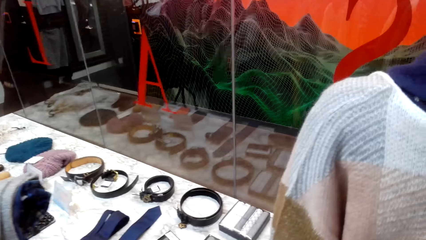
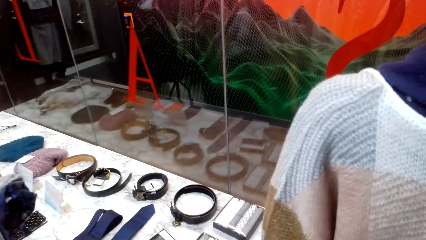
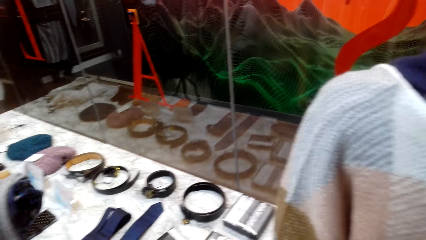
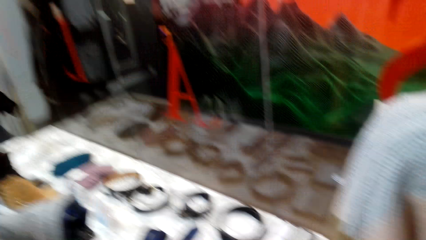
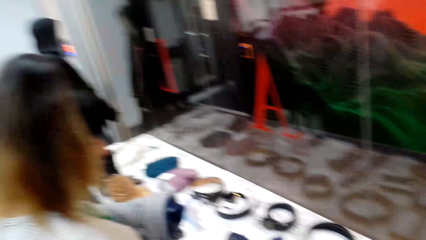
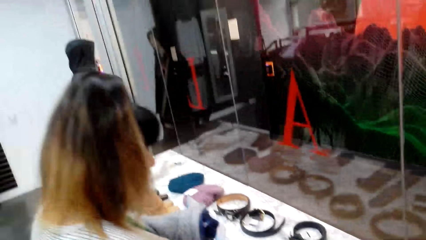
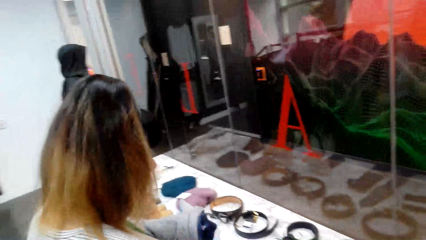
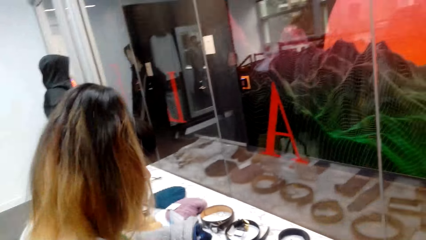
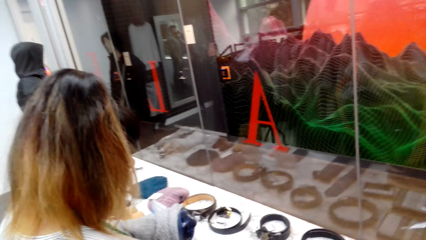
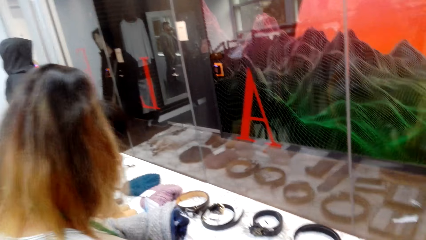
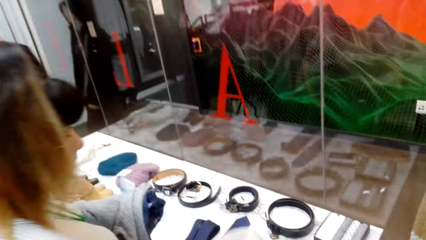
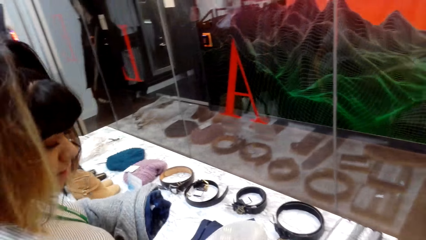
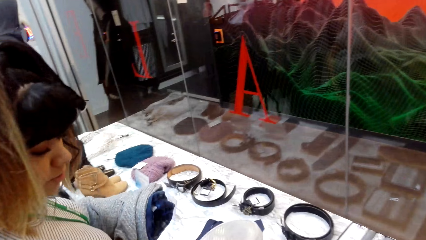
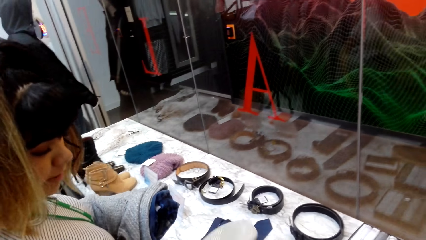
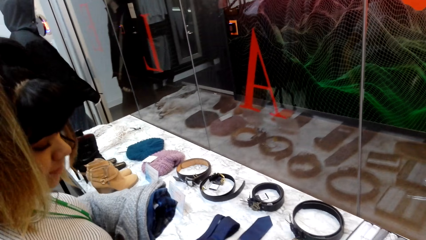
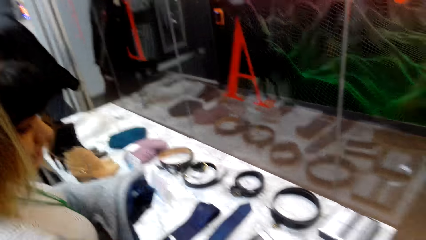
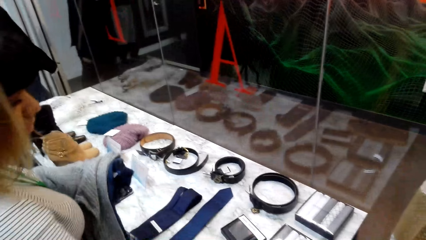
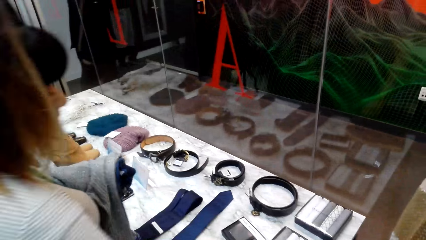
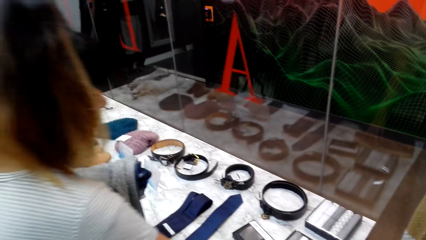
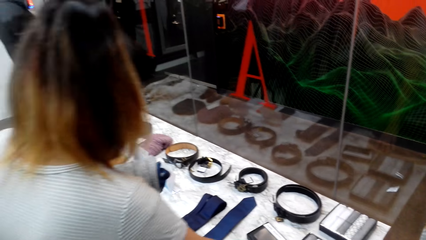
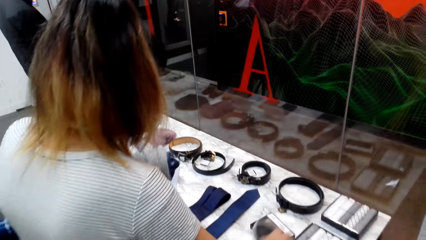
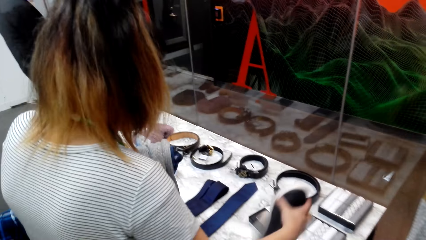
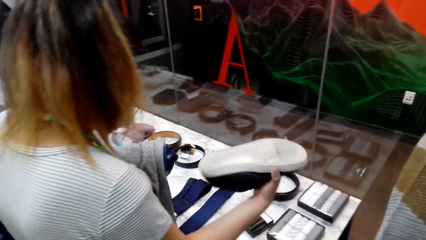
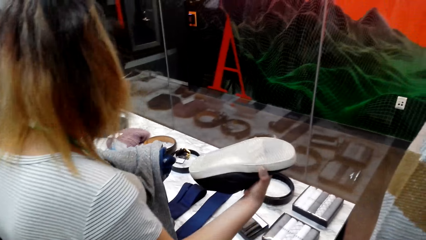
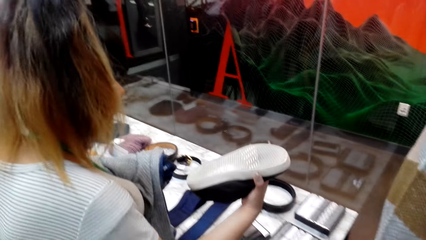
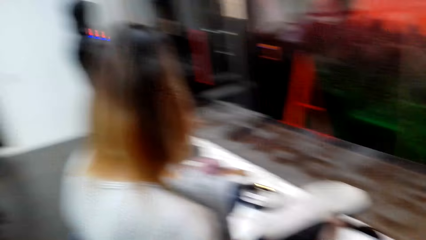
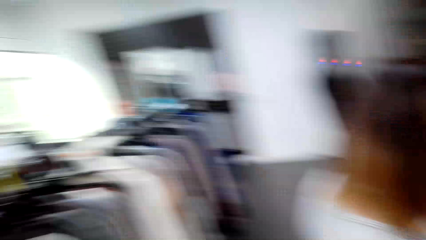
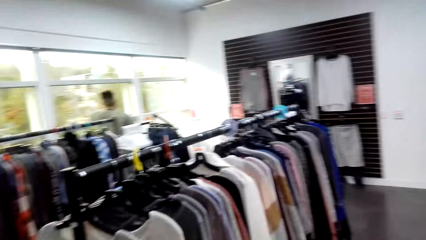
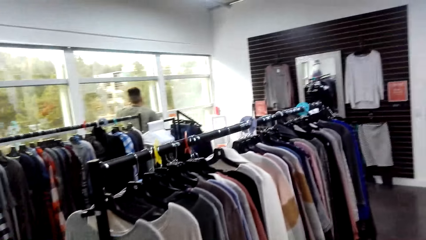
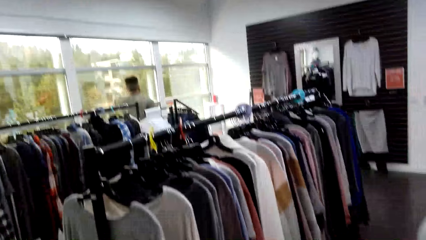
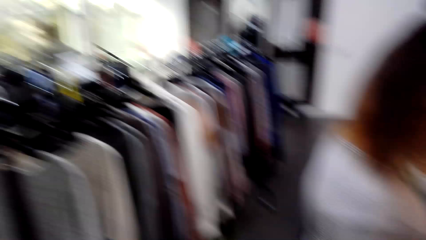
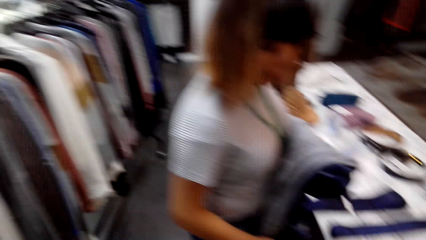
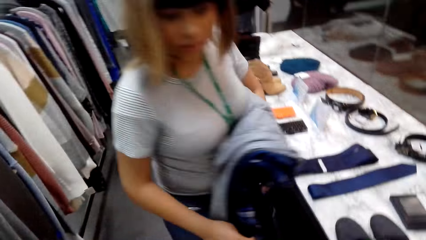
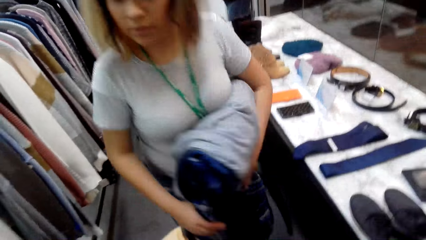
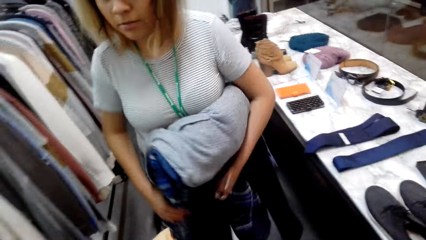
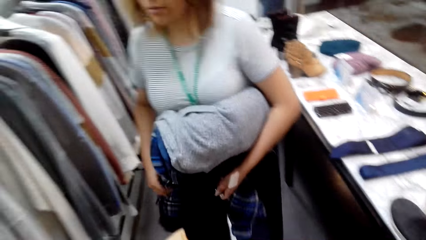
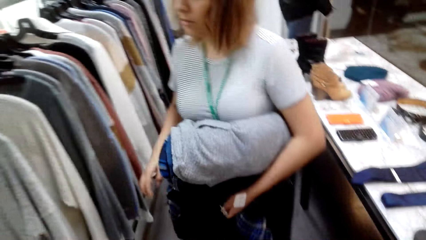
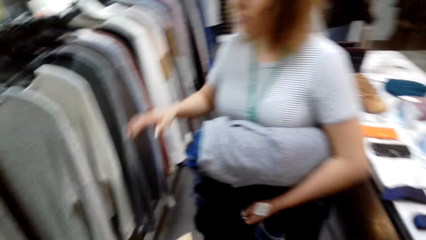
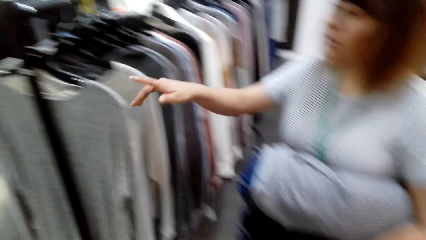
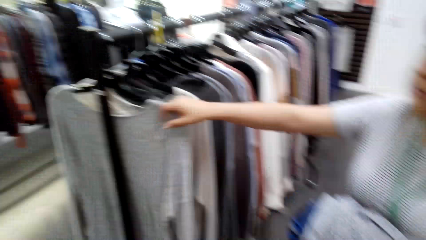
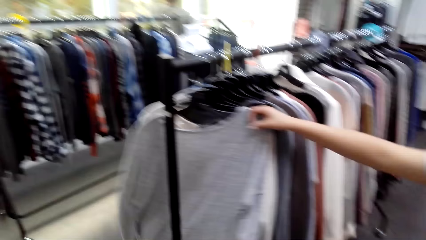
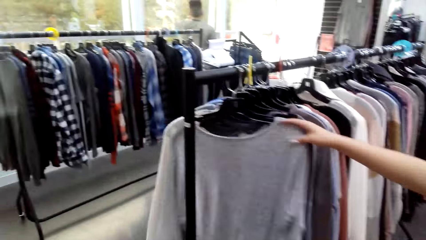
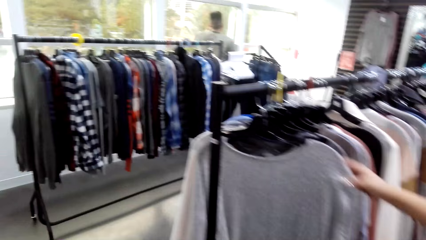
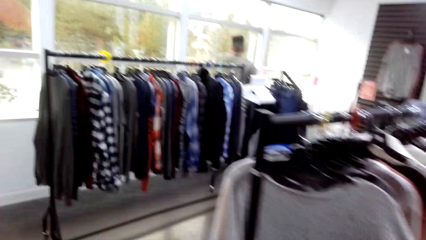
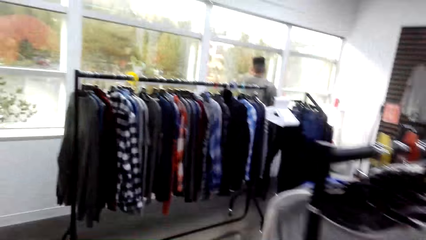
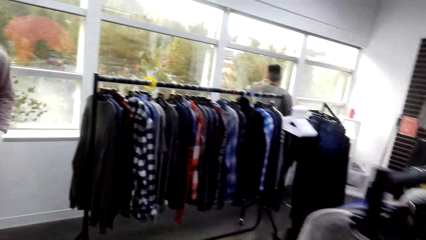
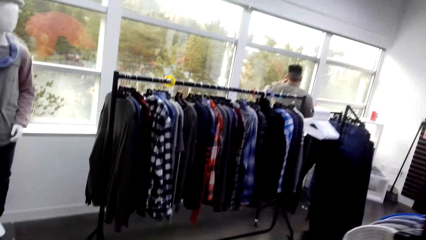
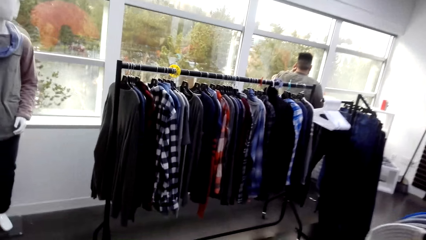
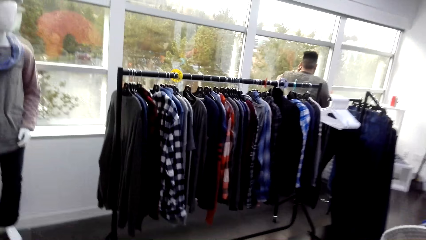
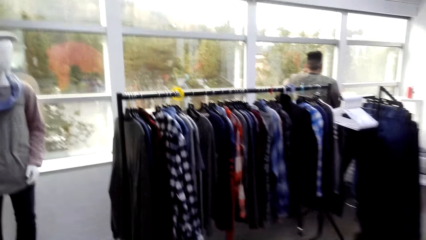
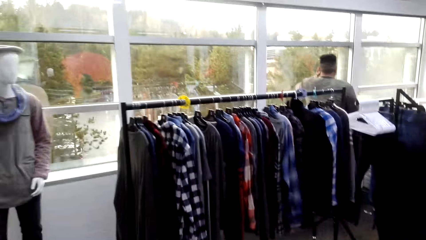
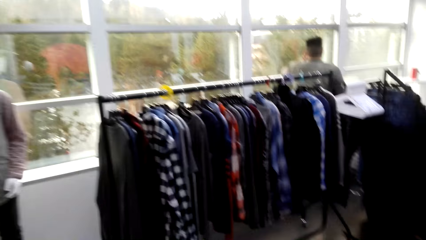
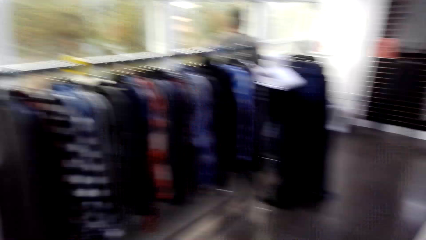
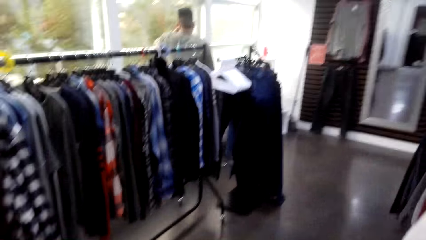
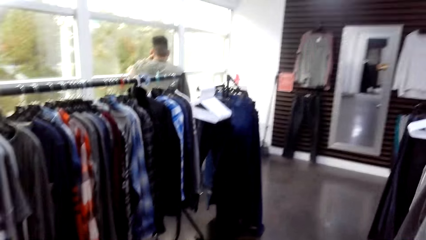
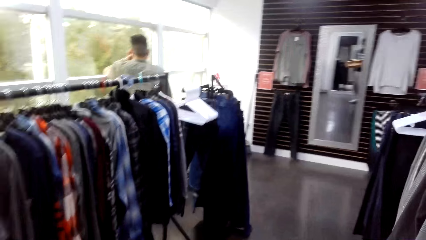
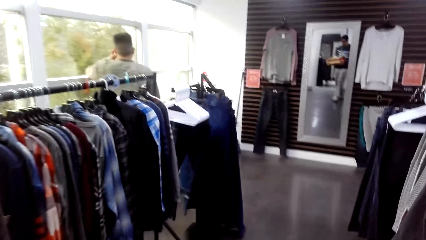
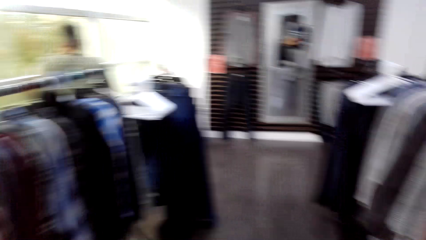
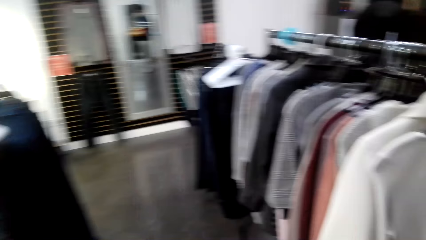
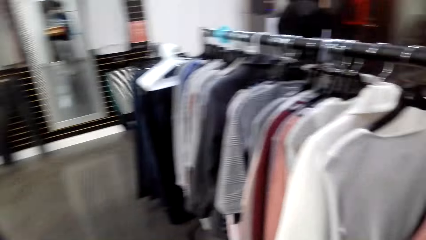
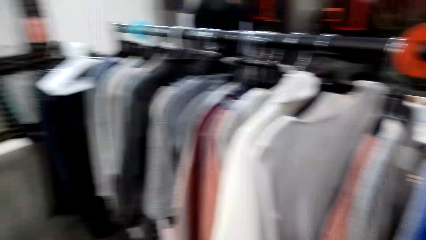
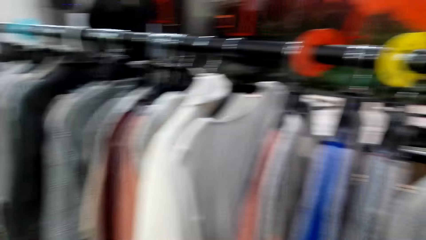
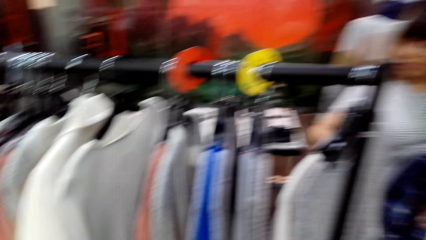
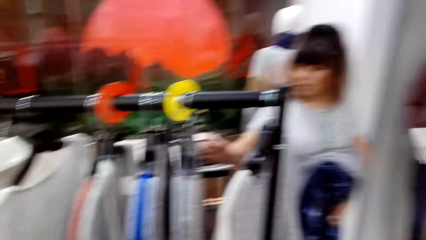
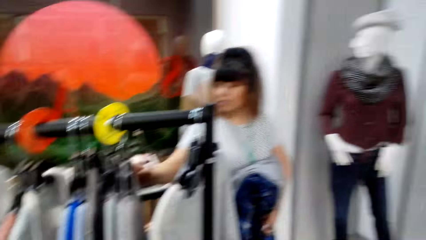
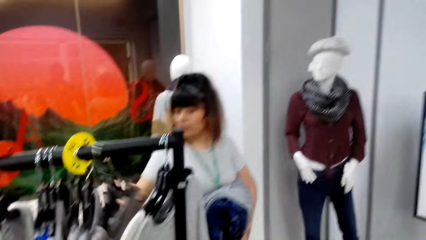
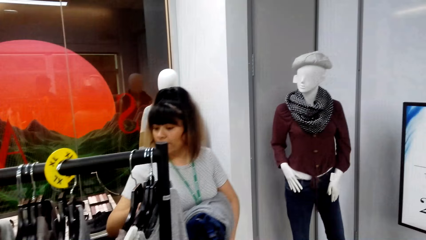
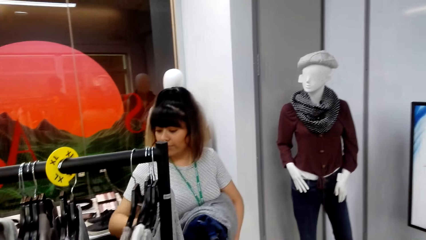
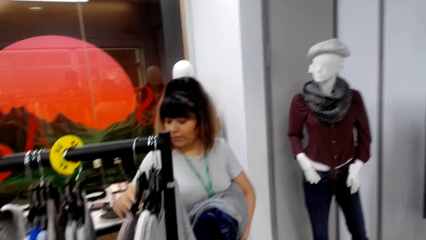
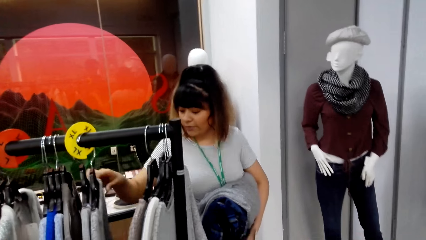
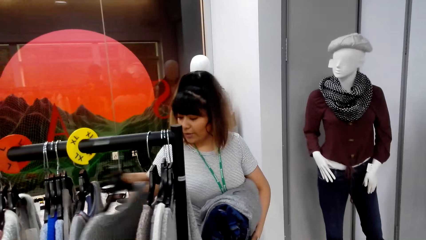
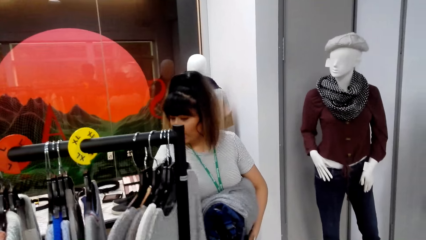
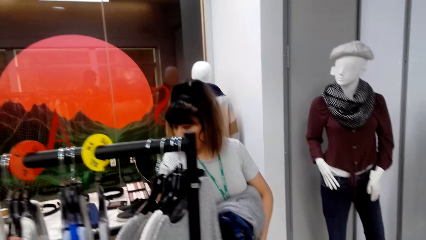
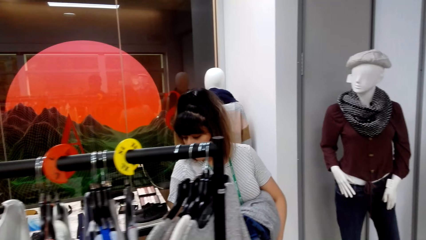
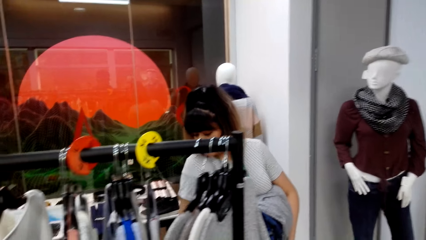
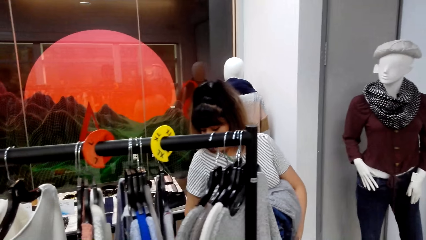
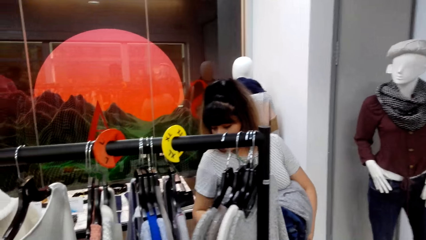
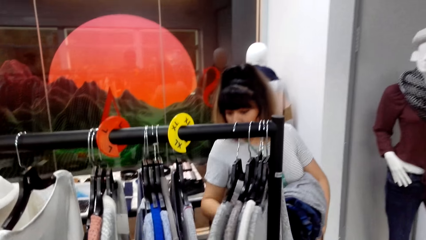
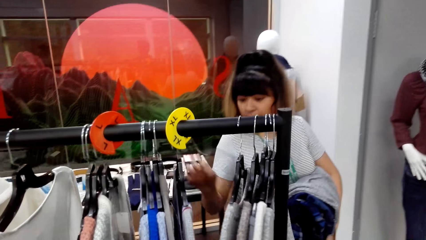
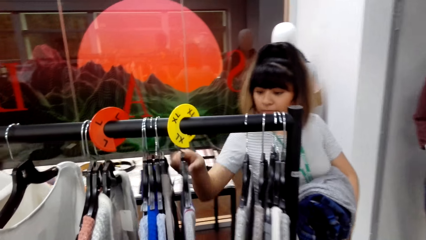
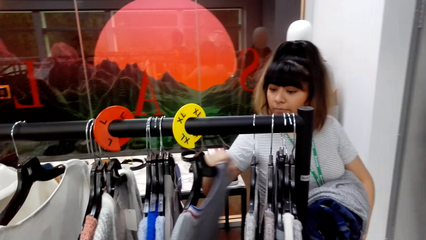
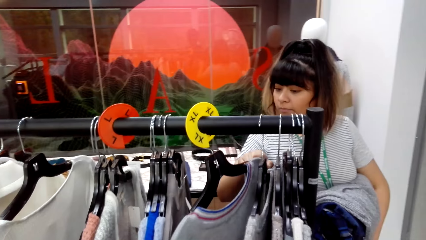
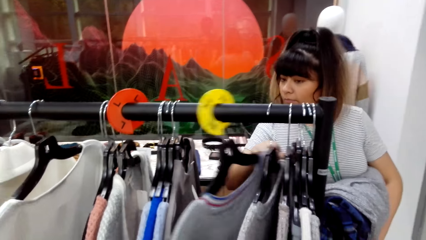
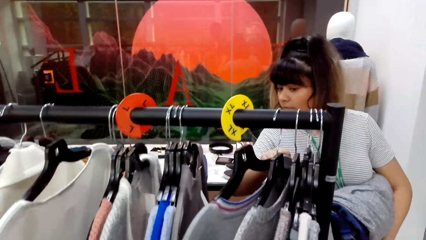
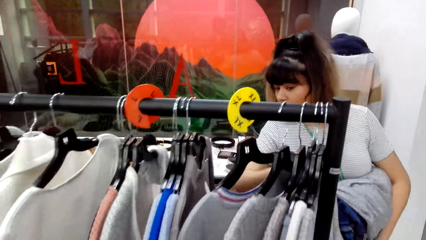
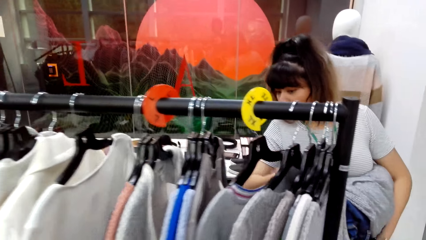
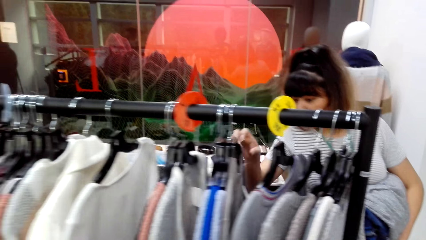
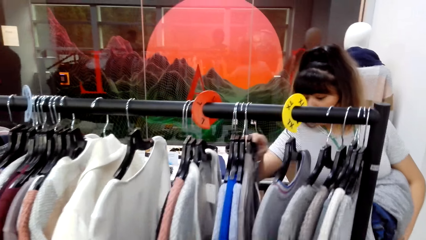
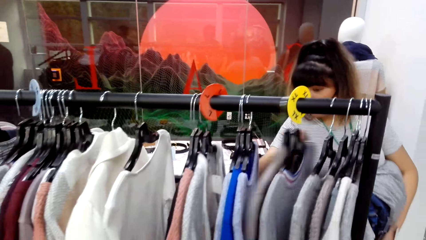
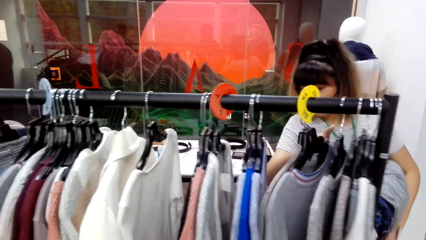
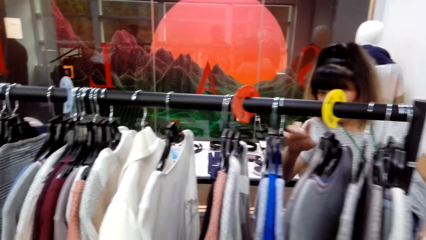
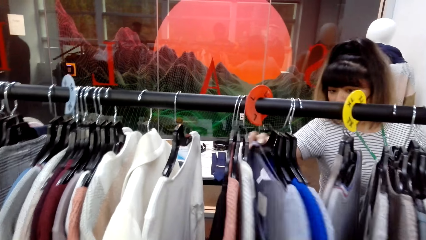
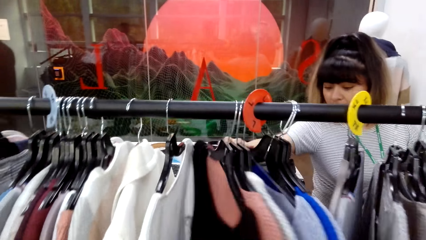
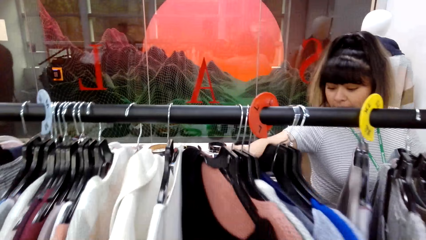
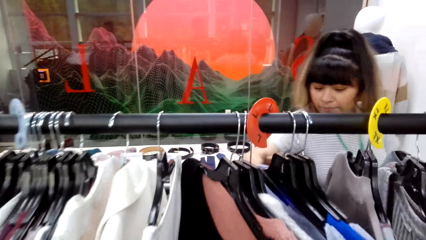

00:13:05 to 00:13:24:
A woman views hanged sweater tops. The camera wearer walks around in the clothes shop. The woman pushes the clothes. The camera wearer turns around towards the hanged sweater tops.
